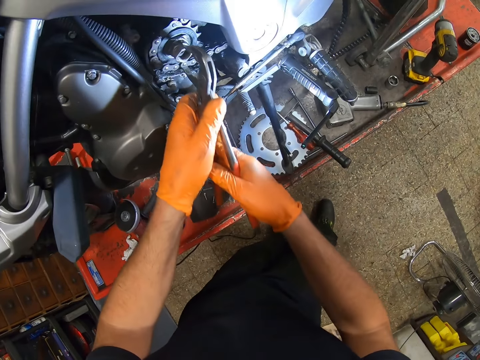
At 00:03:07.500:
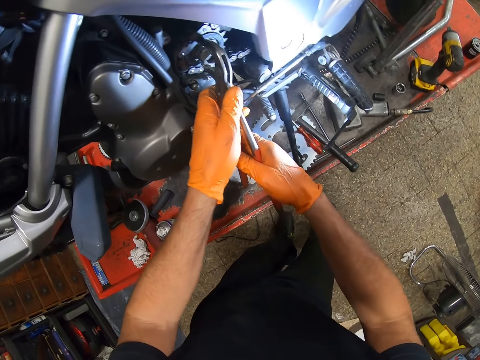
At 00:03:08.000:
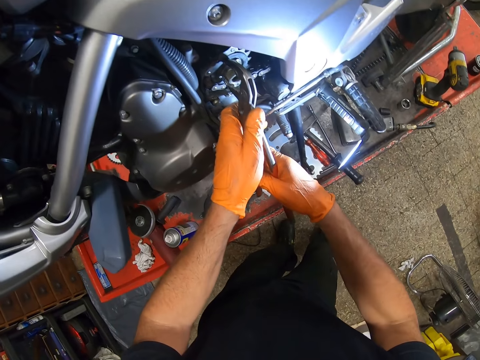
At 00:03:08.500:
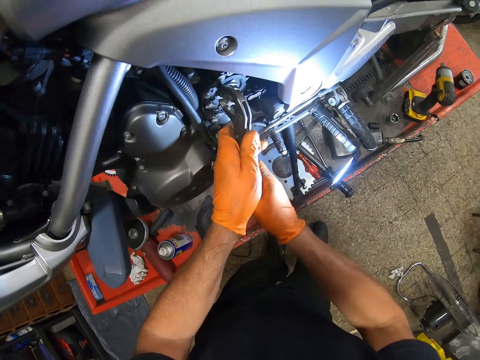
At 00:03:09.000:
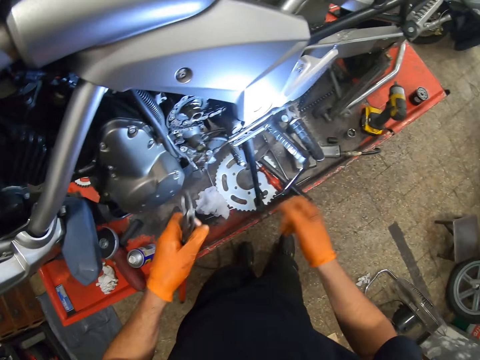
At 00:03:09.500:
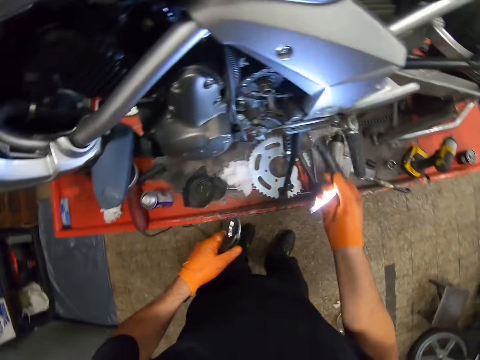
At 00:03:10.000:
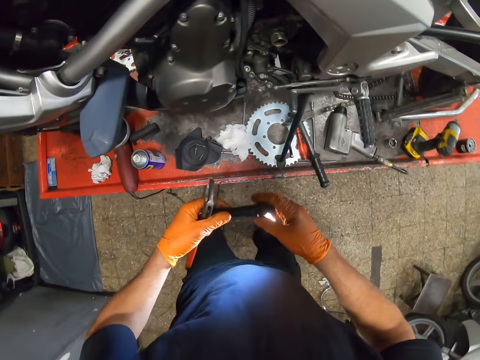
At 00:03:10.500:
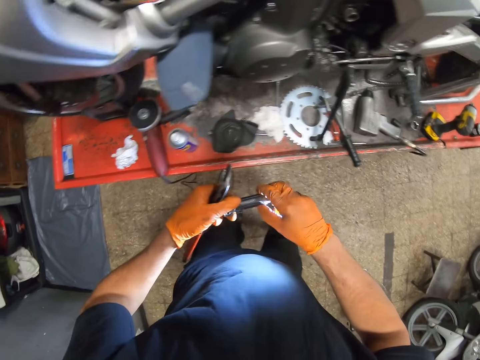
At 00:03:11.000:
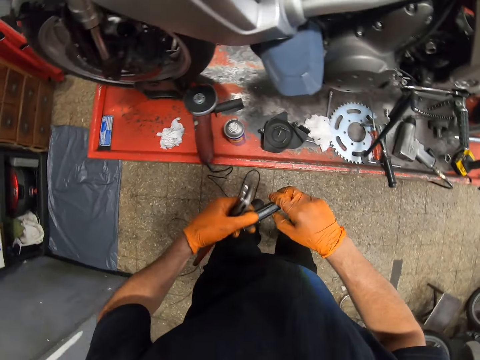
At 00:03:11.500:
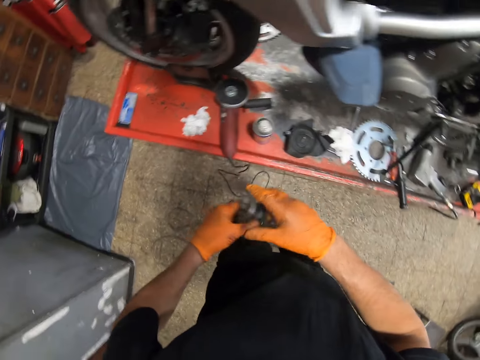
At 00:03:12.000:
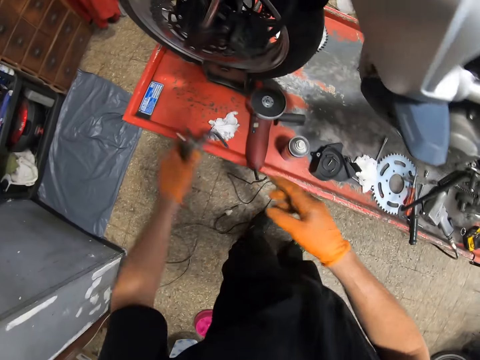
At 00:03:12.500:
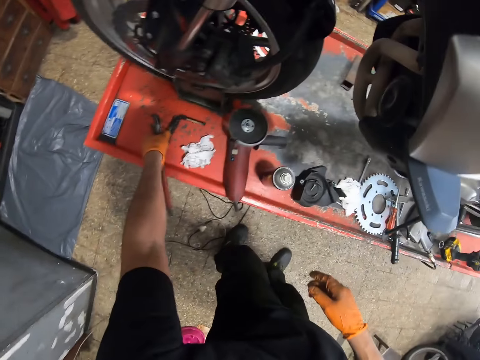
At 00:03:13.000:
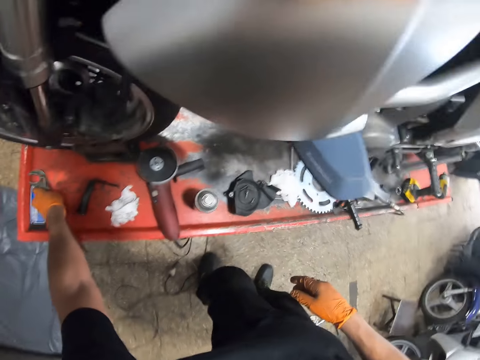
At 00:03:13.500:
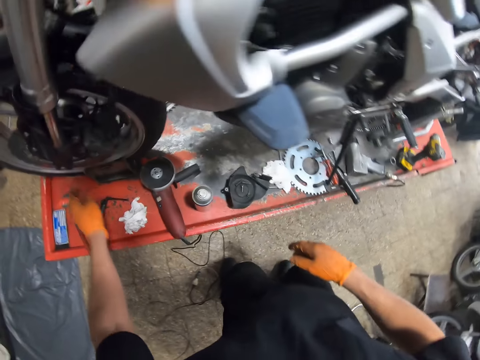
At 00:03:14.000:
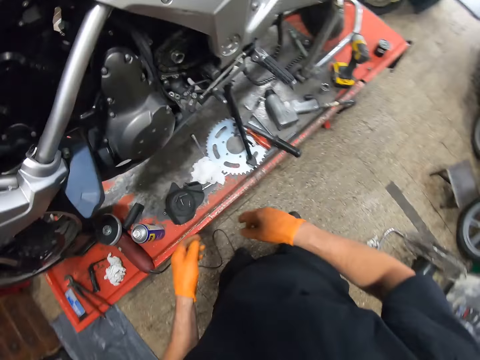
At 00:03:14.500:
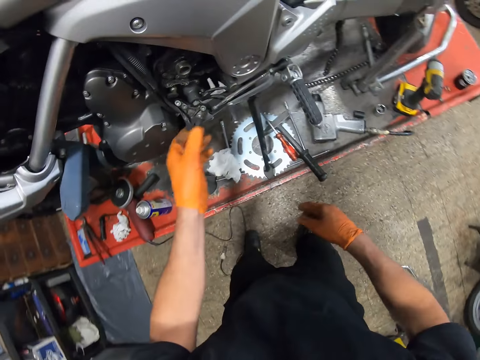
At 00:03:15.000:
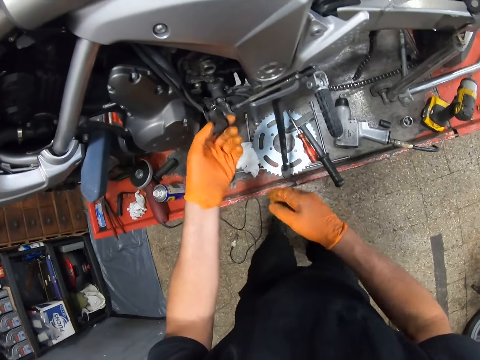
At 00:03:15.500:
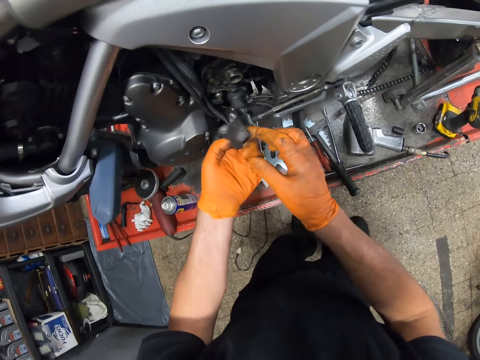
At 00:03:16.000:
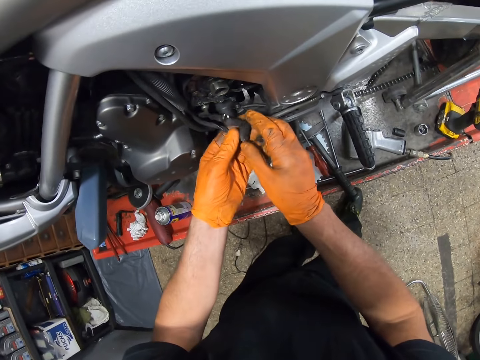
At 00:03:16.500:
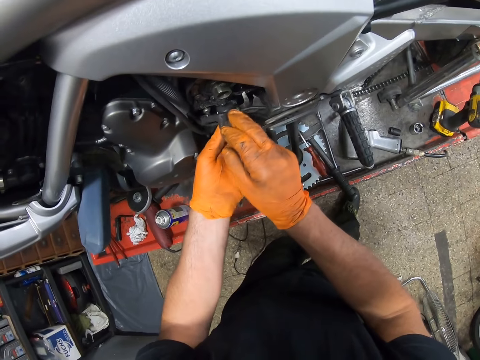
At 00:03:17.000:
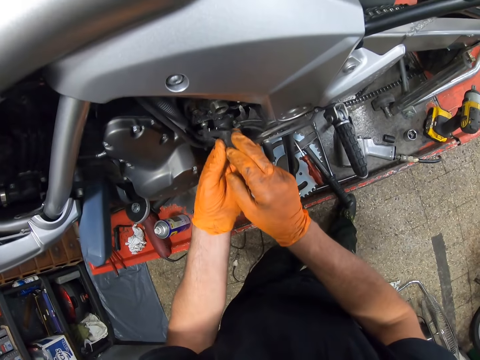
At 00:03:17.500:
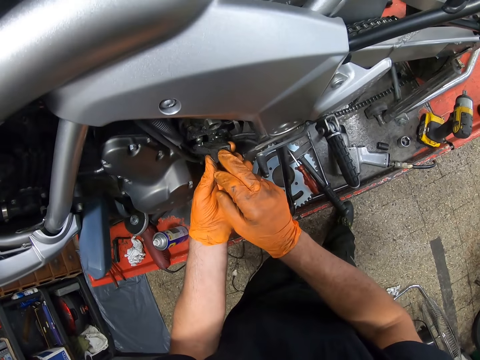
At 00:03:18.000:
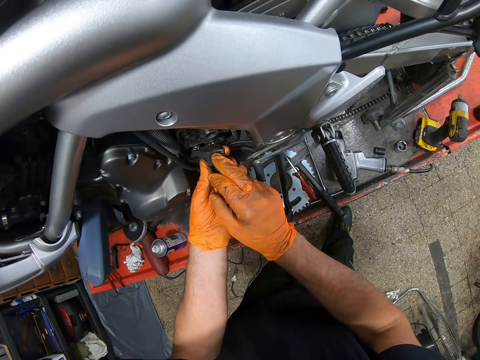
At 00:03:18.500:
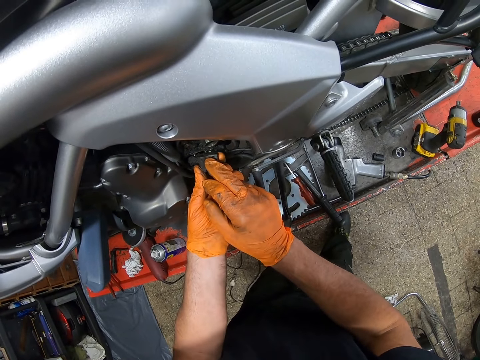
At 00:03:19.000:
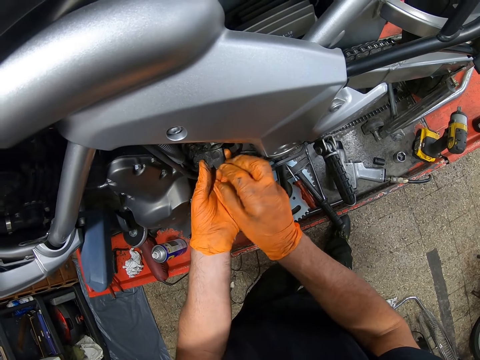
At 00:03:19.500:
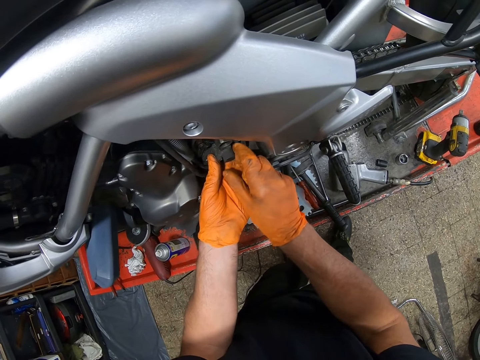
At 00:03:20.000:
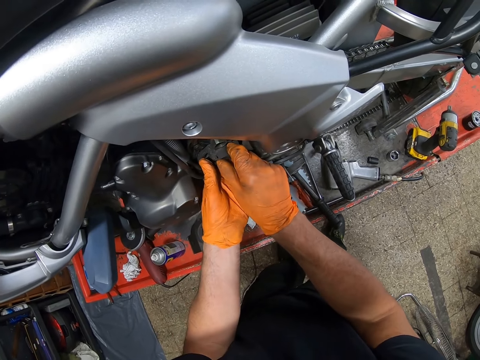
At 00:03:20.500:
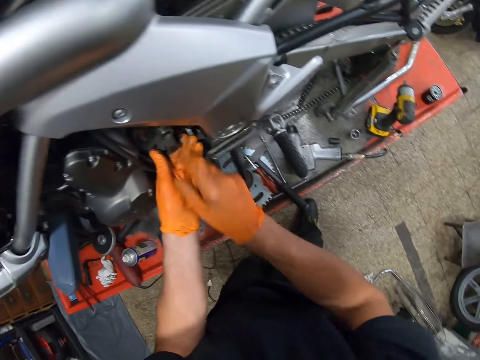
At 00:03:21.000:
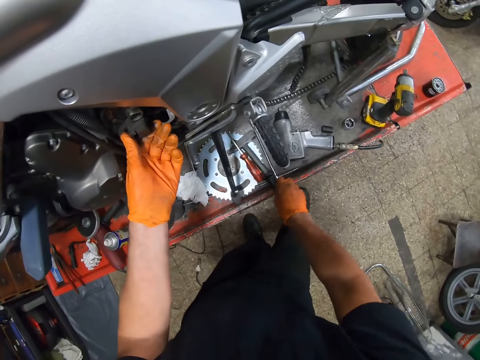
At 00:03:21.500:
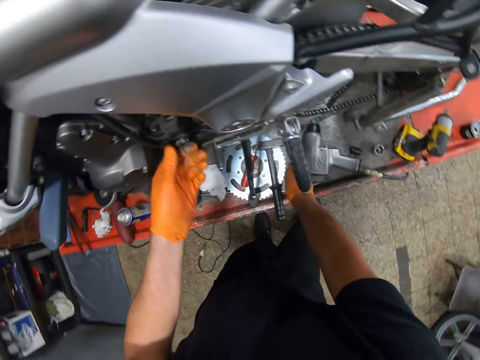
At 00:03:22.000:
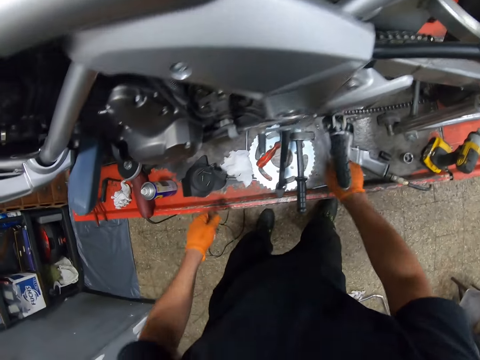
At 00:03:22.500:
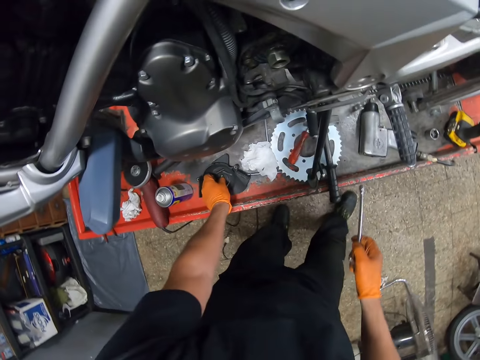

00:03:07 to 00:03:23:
The camera wearer picks up the flash light from the motorcycle with his right hand. He holds the flash light with both hands. He switches off the flash light with his right hand. He drops the flash light and plier onto the car lift with his left hand. He holds a part of the motorcycle with his left hand. He adjusts a spare part. He inserts the part of the motorcycle with both hands. He picks up a bolt tightener from the car lift with his right hand.

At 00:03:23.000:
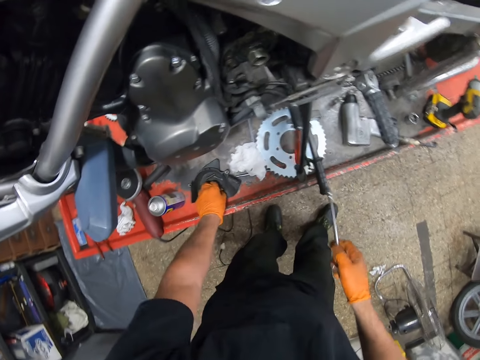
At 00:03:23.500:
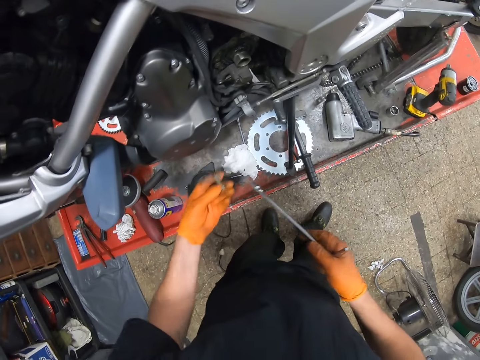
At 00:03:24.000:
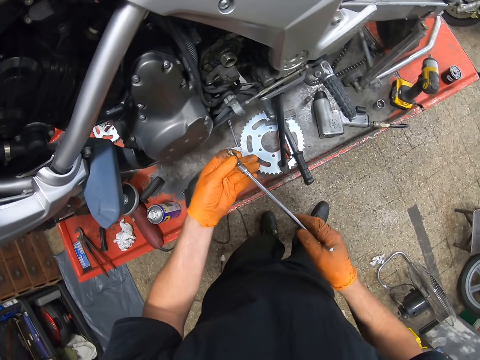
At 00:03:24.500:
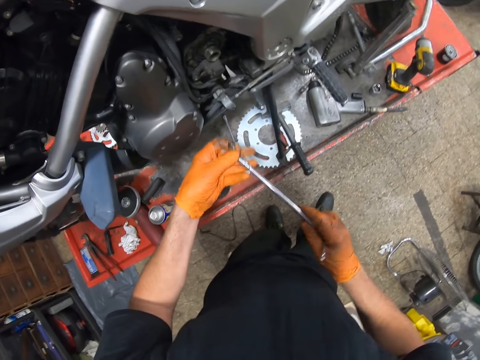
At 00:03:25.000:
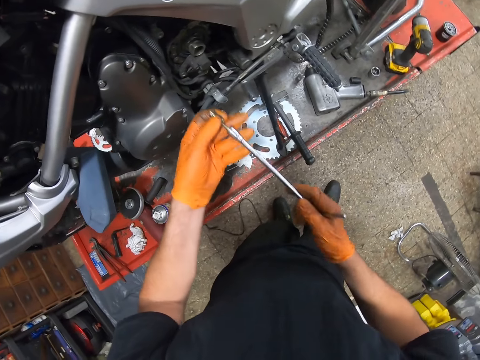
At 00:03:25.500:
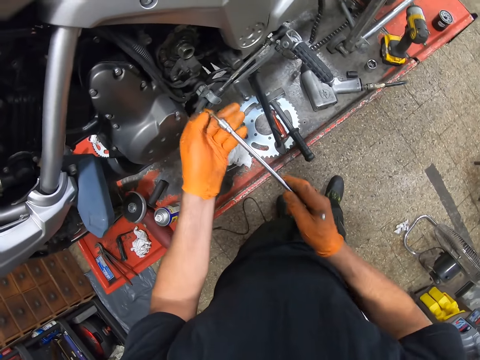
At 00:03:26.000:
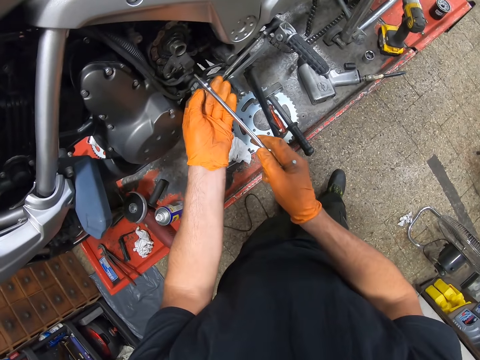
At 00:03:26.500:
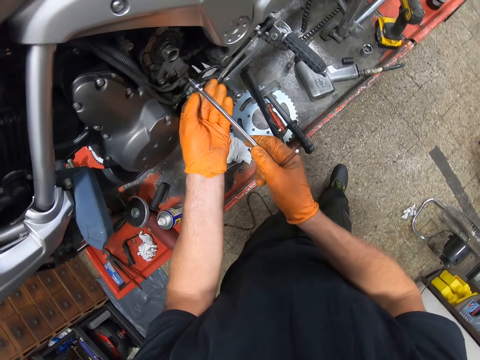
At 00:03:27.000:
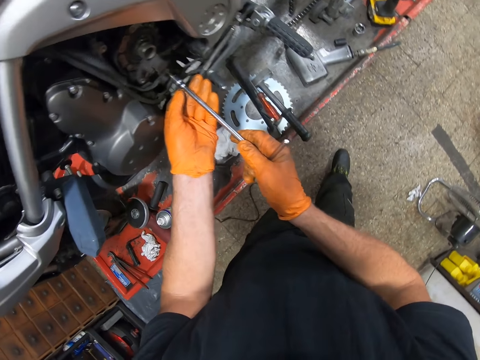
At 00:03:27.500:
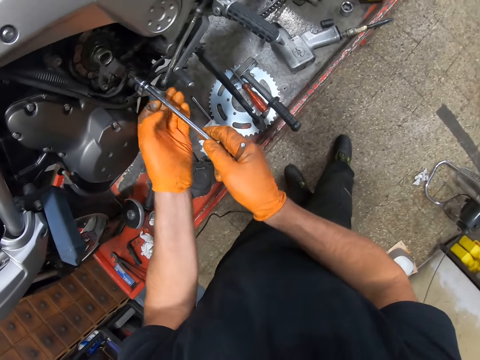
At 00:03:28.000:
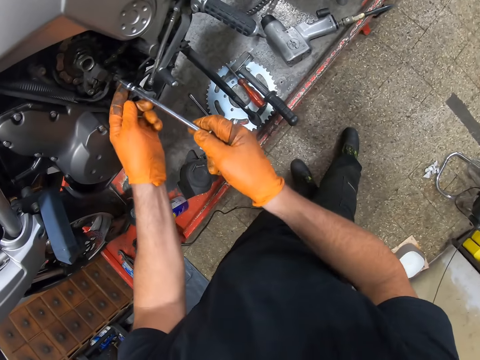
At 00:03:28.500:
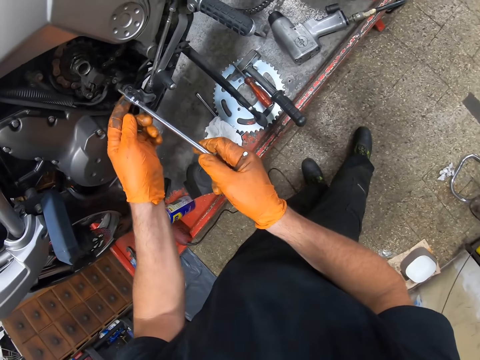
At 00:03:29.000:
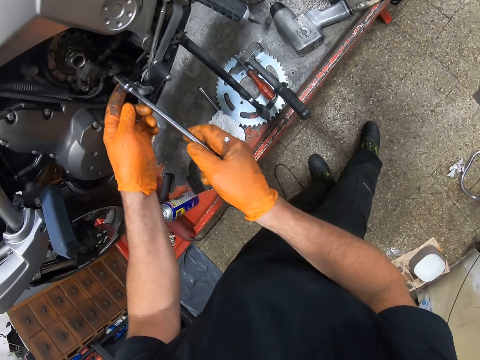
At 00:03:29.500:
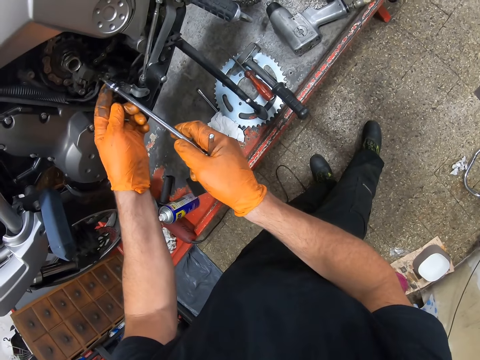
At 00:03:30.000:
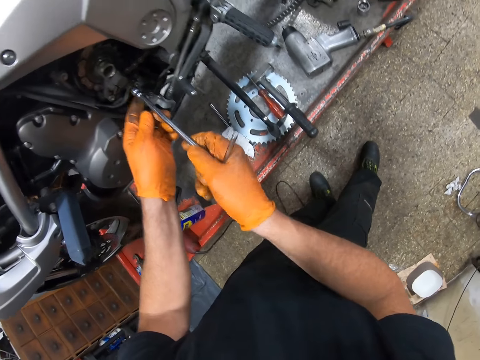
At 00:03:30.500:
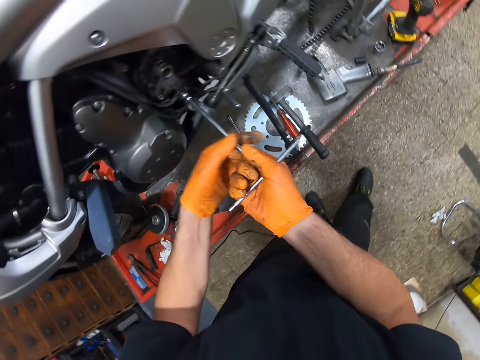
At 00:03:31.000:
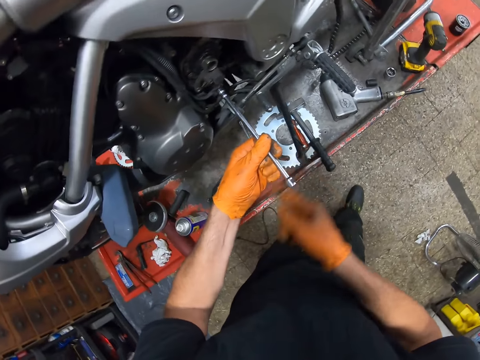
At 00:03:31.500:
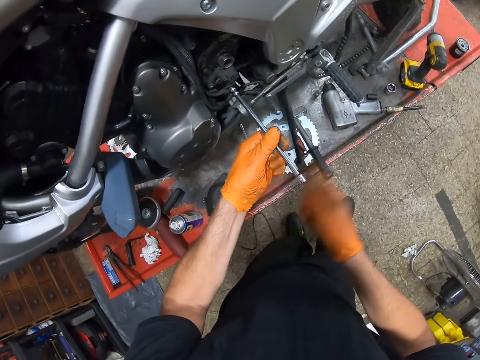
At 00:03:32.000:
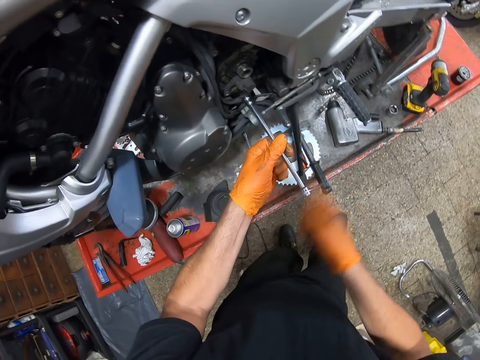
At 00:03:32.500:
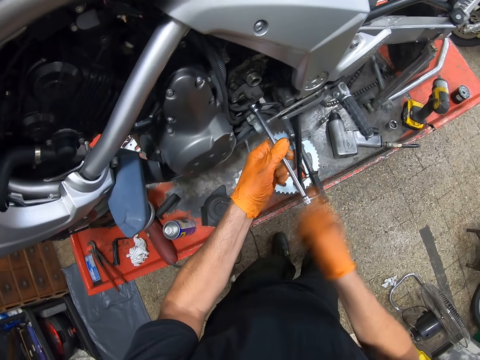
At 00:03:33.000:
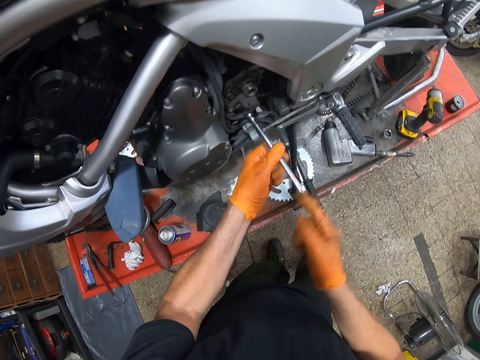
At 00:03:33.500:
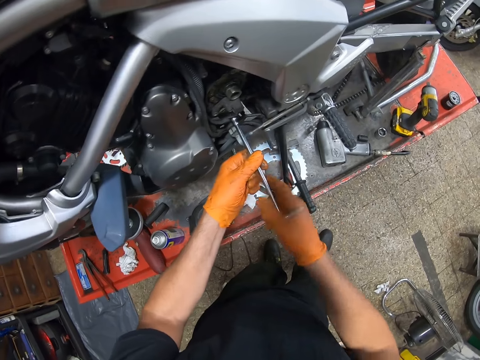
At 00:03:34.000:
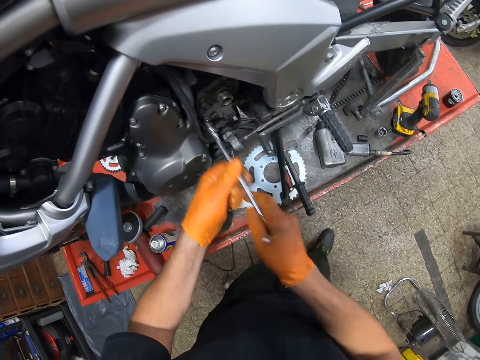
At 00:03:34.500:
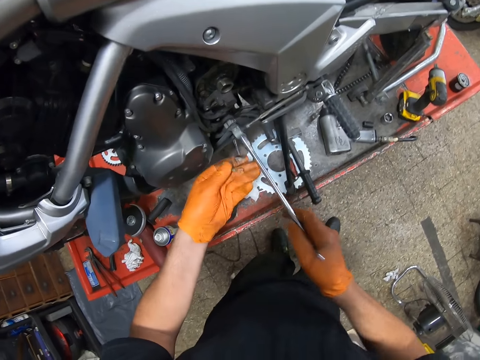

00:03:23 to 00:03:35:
The camera wearer picks up a bolt from the car lift with his left hand. He inserts the bolt into the bolt tightener. He inserts the bolt in the bolt tightener into the motorcycle part with both hands. He screws the bolt into the motorcycle part with the bolt tightener.
